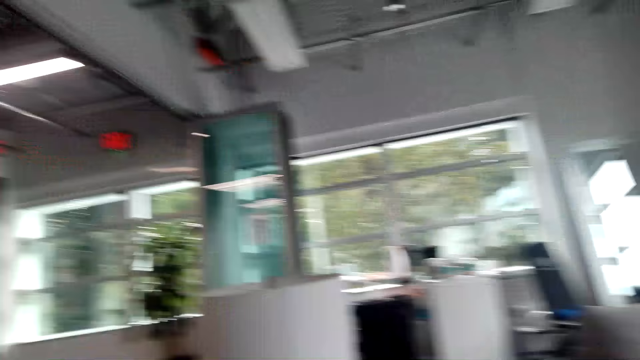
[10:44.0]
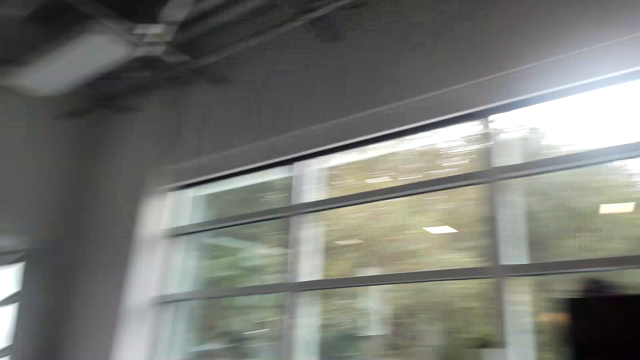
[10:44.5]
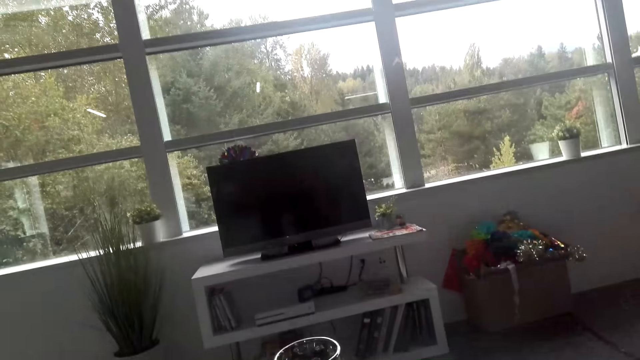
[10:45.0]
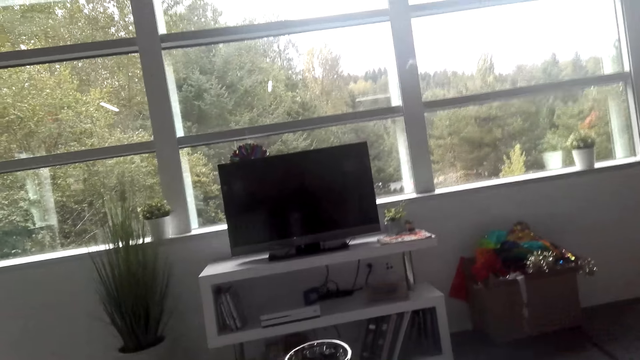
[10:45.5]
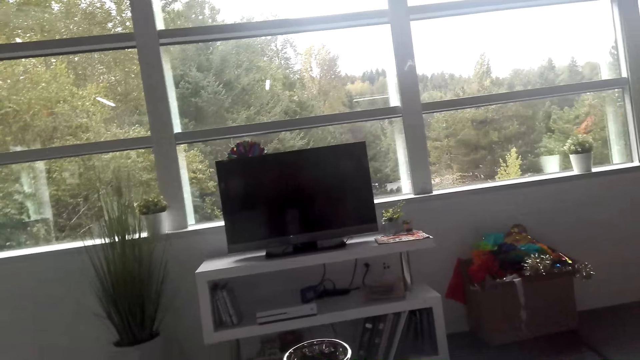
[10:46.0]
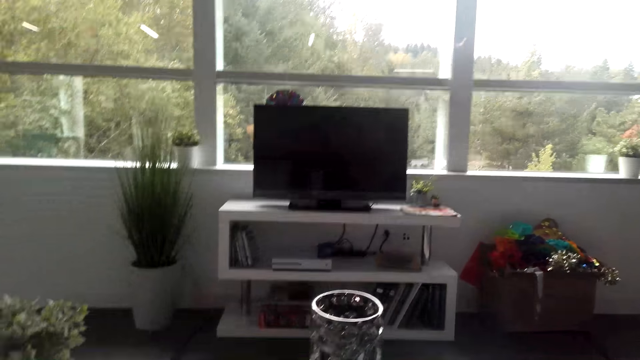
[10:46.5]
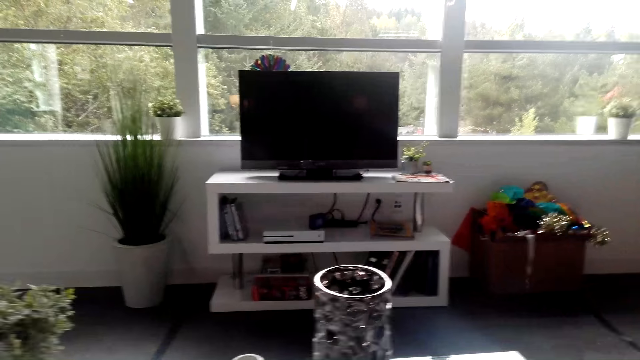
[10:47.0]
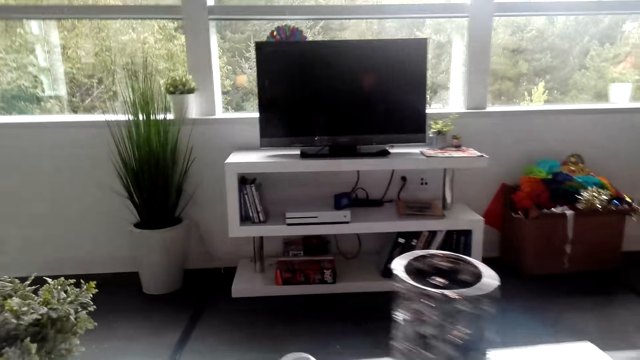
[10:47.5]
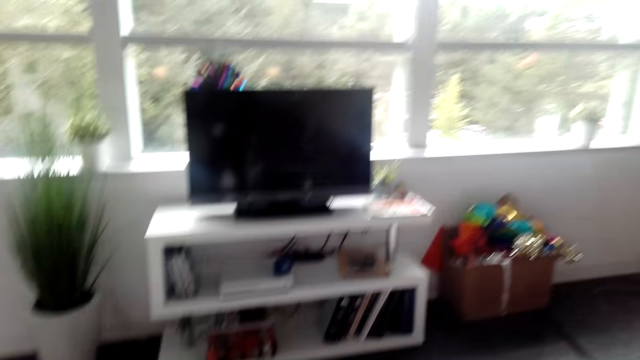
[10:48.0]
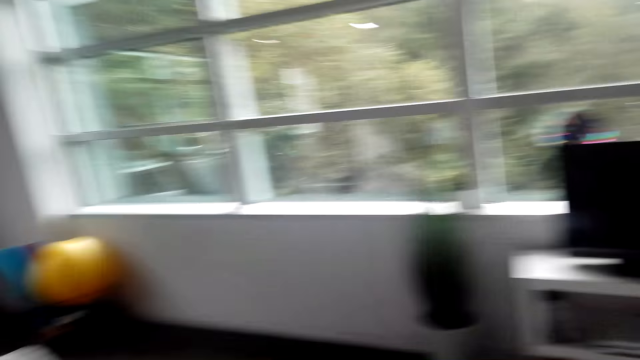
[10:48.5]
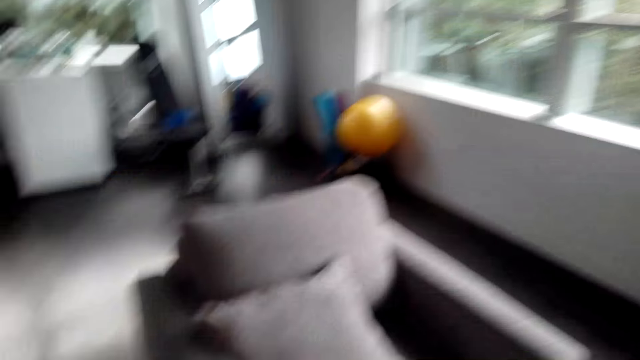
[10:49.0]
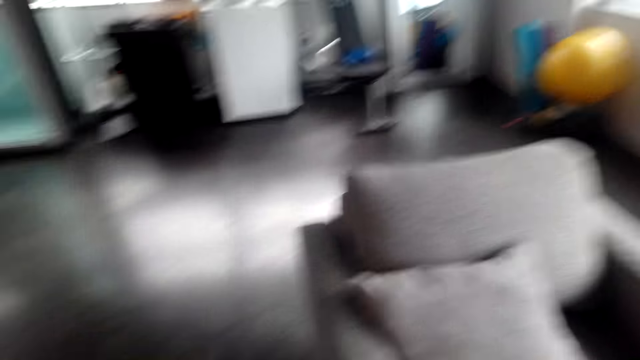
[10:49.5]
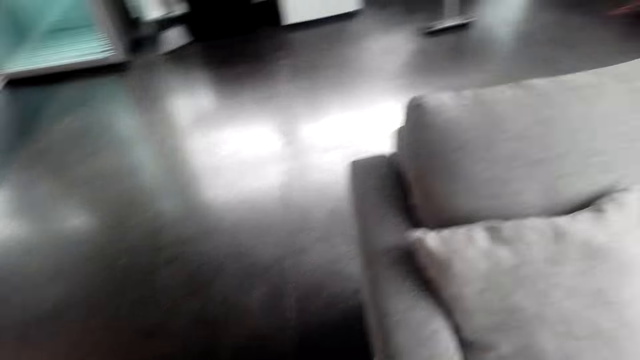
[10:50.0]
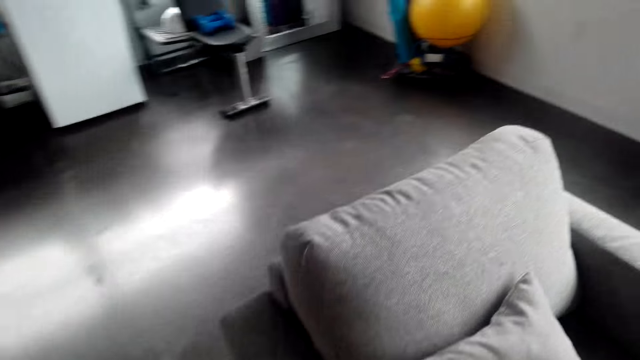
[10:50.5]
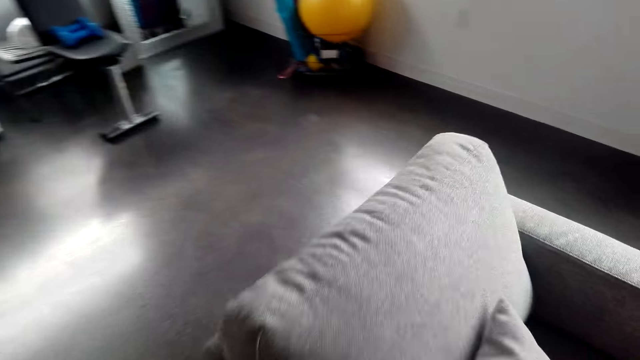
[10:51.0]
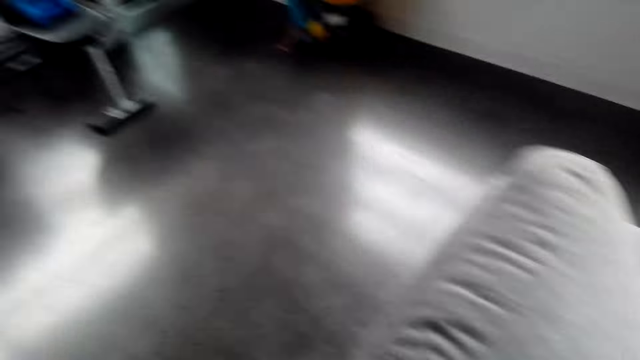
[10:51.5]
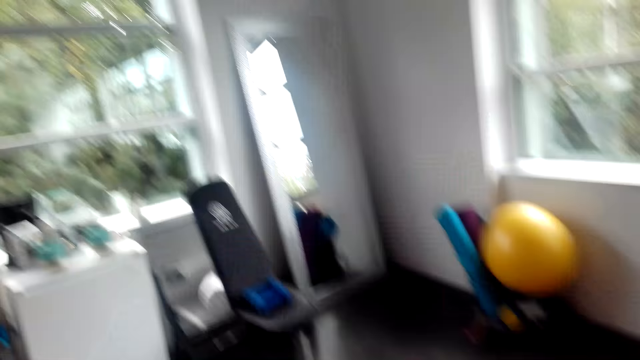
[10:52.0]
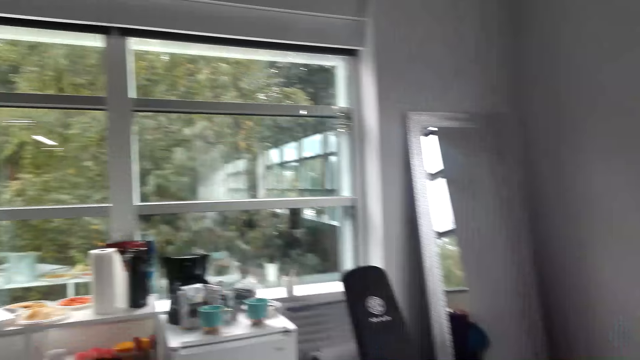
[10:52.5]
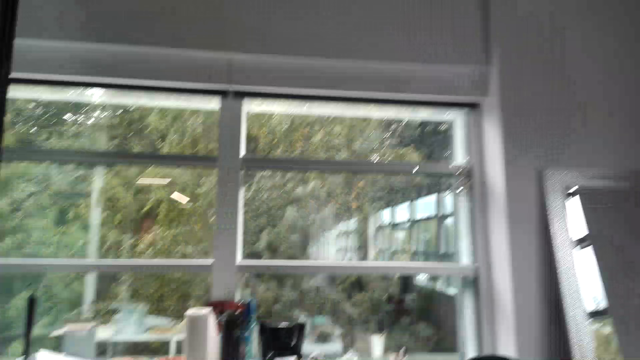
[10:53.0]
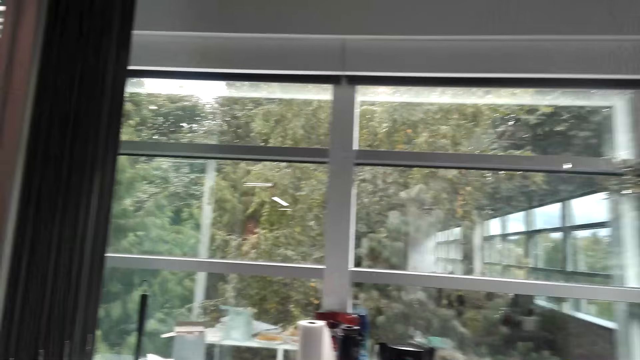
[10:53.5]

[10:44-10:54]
The camera wearer looks around in the house. They stand up. They walk around in the house.

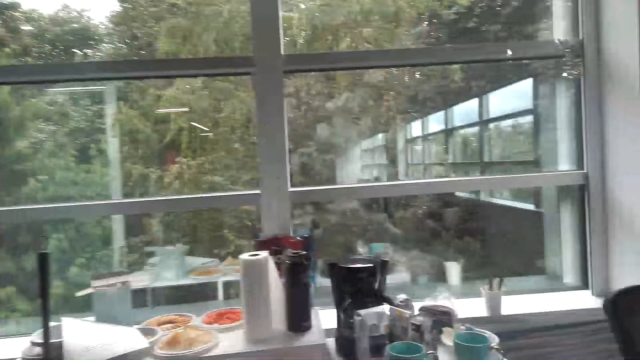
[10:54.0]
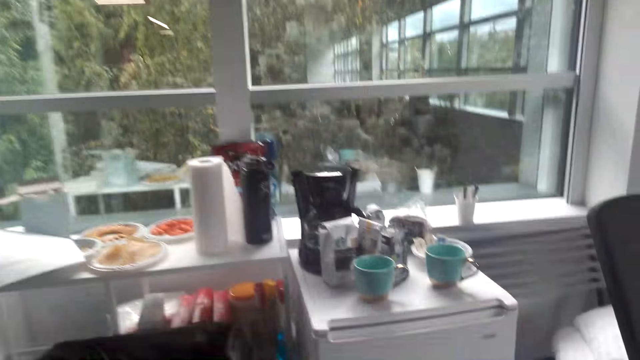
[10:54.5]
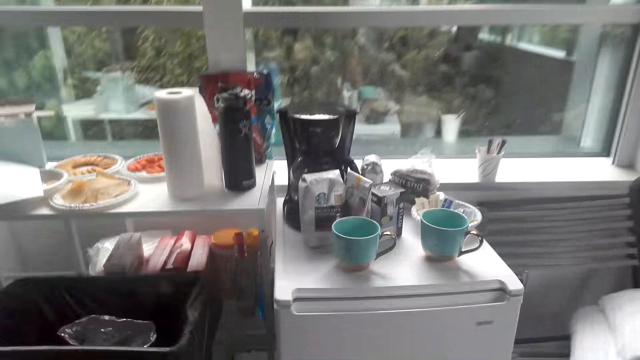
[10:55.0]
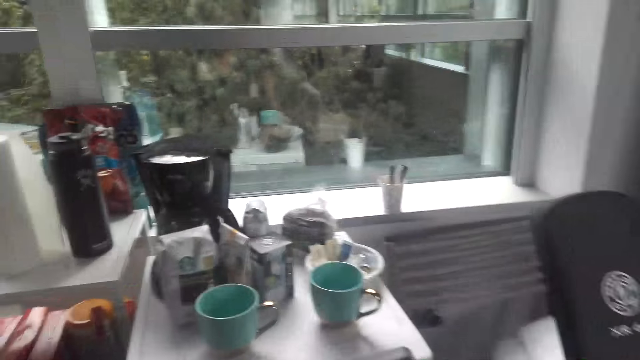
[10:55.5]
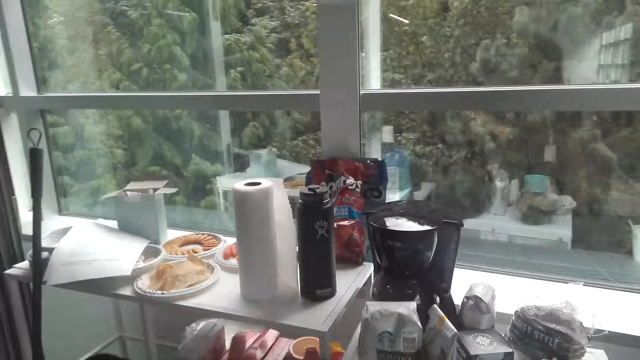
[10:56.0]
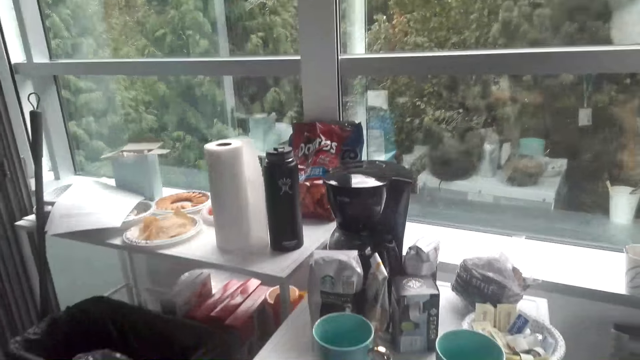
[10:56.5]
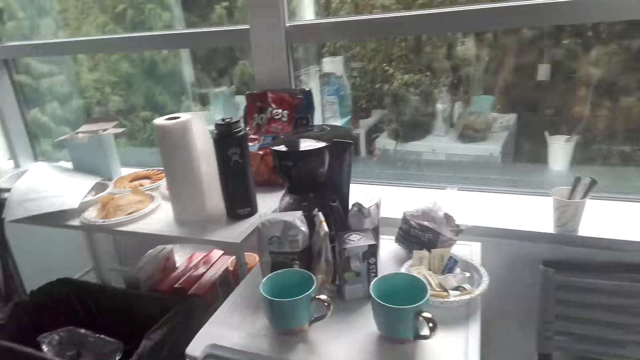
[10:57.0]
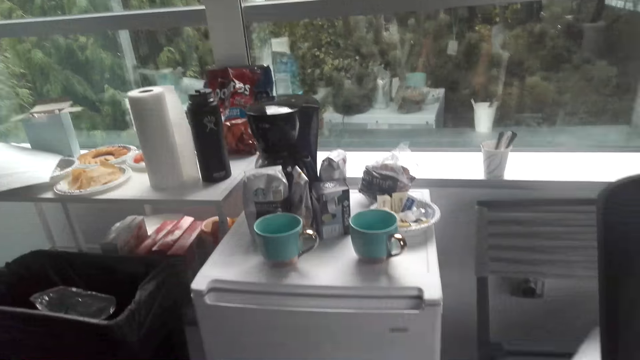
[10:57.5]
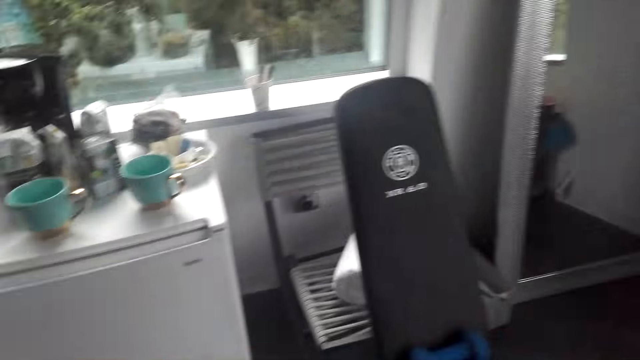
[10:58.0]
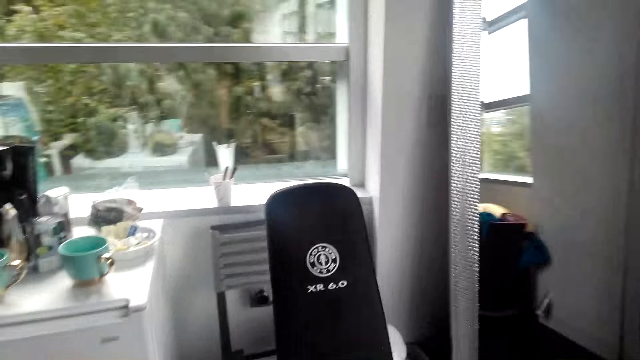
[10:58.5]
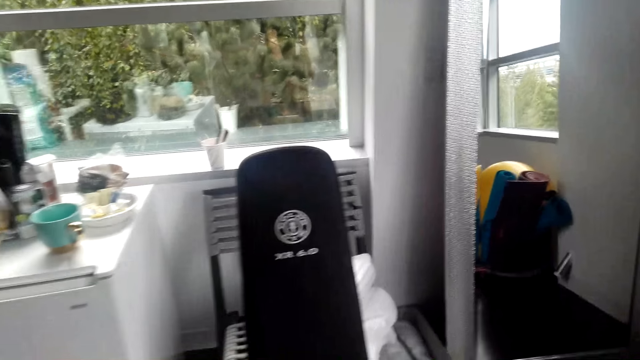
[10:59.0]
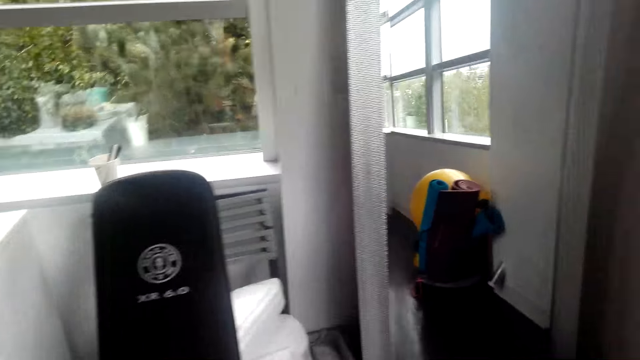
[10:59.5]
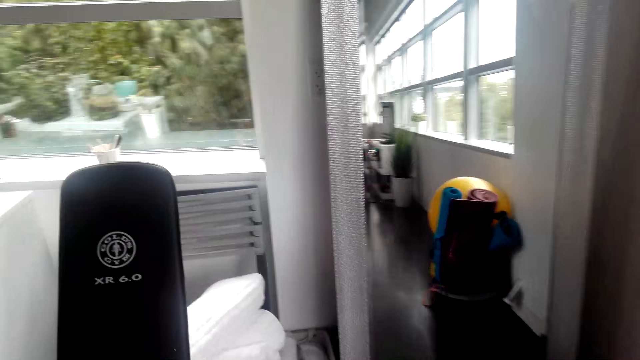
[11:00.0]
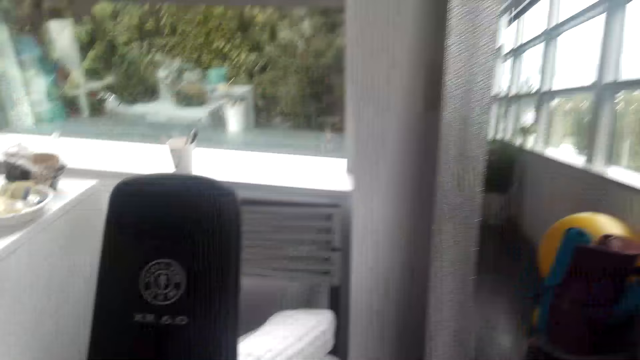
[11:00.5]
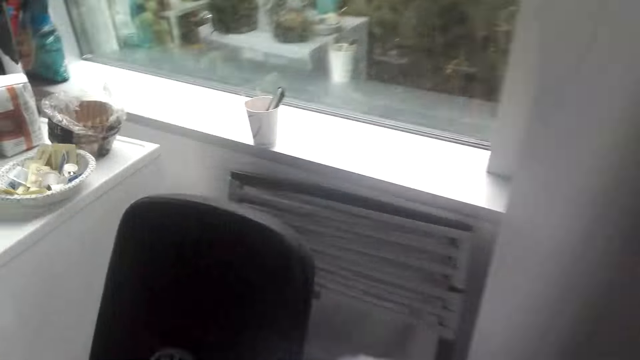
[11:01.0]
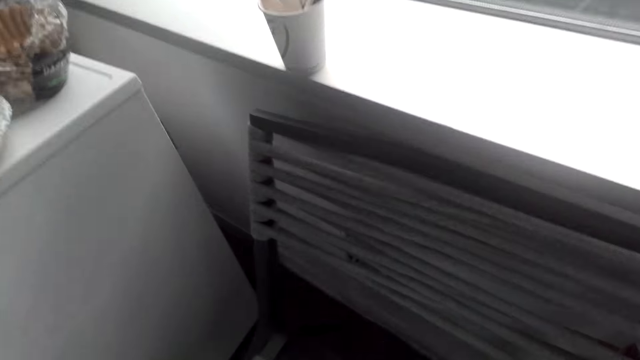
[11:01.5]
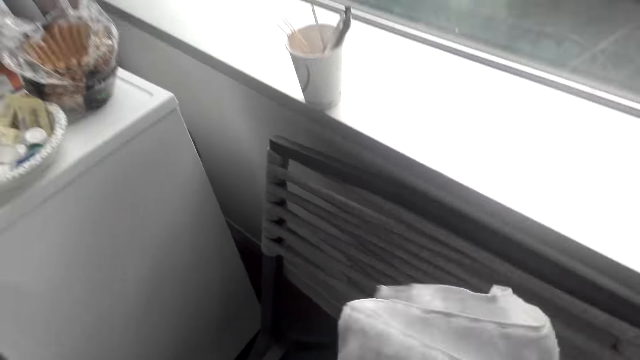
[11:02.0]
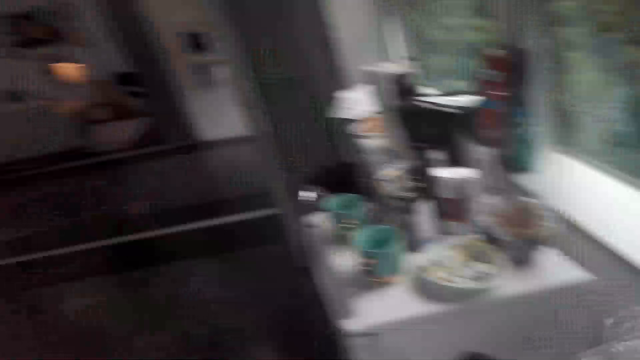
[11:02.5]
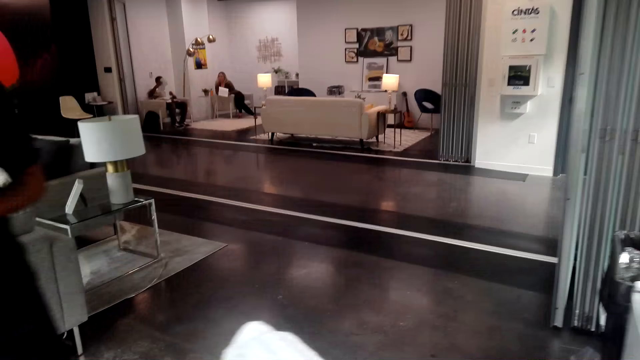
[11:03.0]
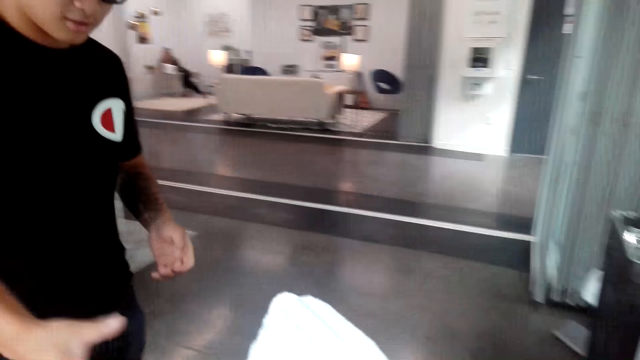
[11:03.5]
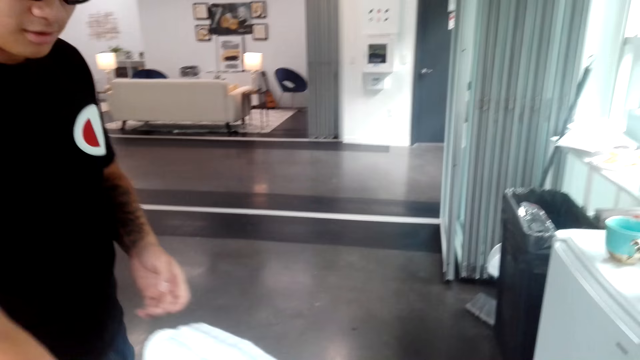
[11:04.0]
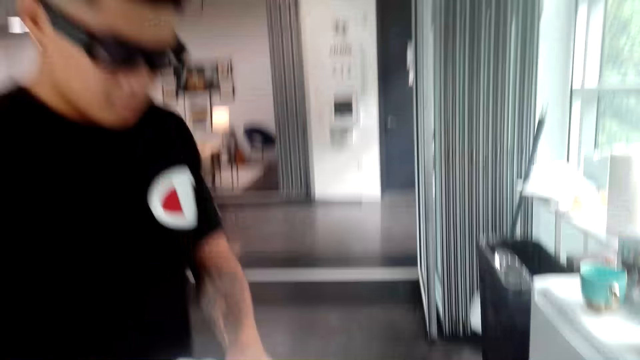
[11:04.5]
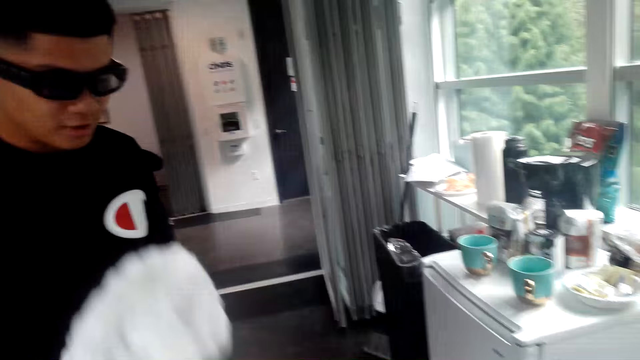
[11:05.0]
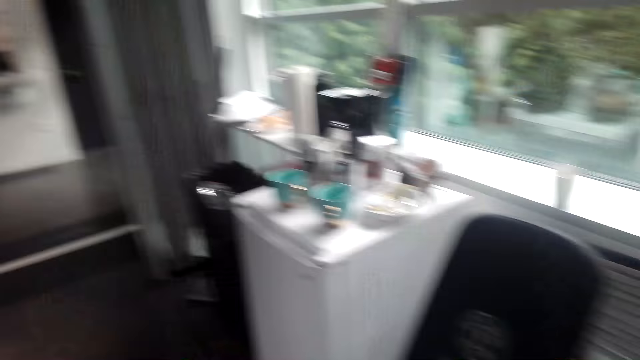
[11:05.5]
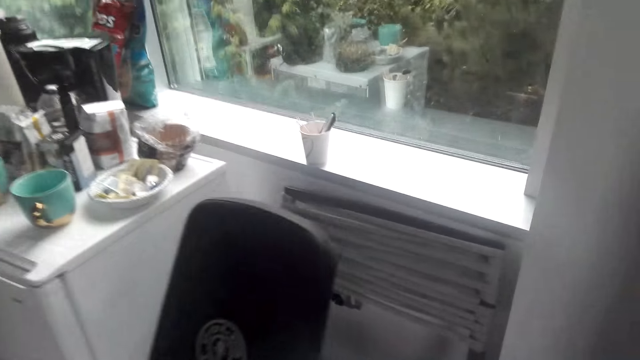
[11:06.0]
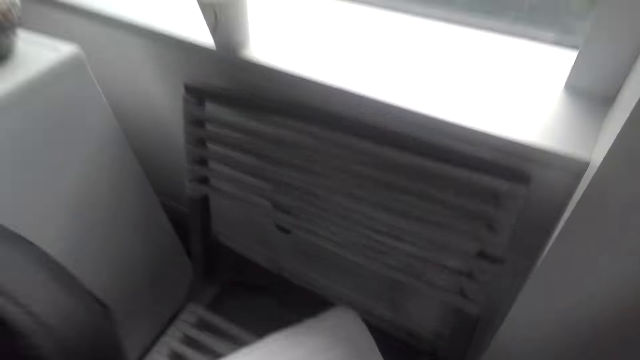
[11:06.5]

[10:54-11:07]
The camera wearer moves the hand towards the table. They pick up a towel or fabrics. They hold the fabrics. They give the towel to a man. The man takes the fabrics. The man adjusts the towel.
